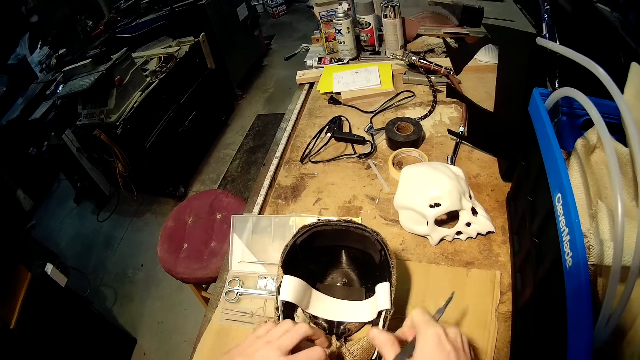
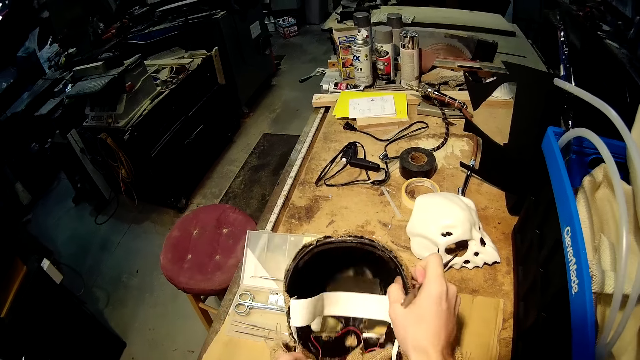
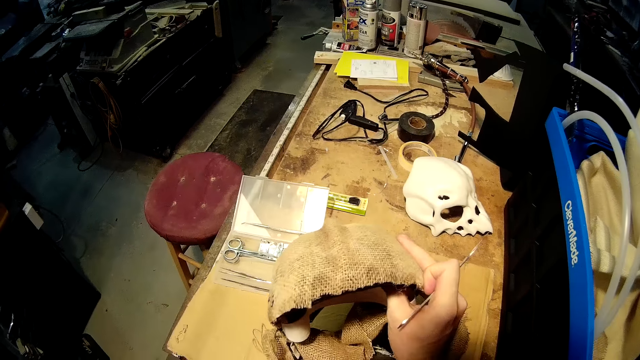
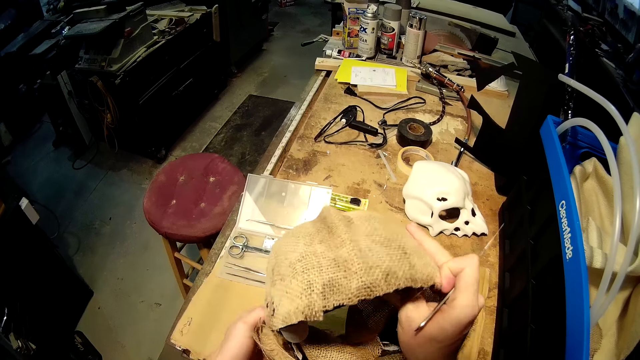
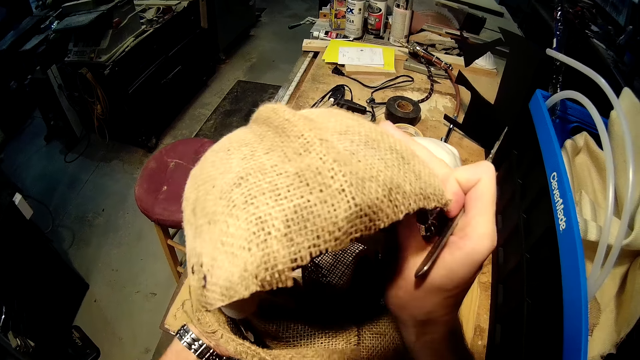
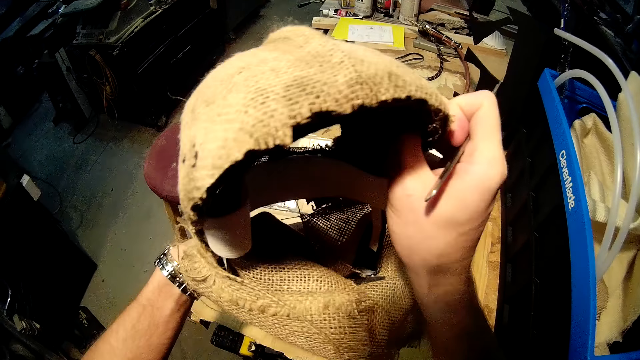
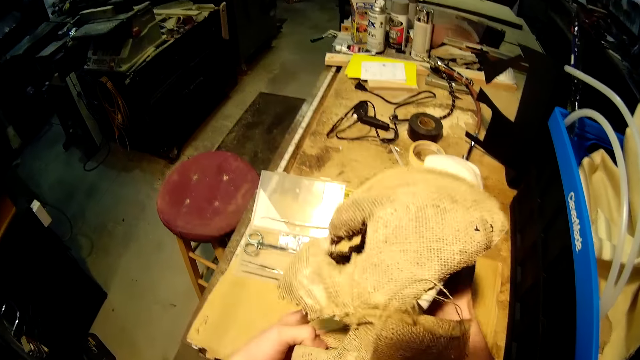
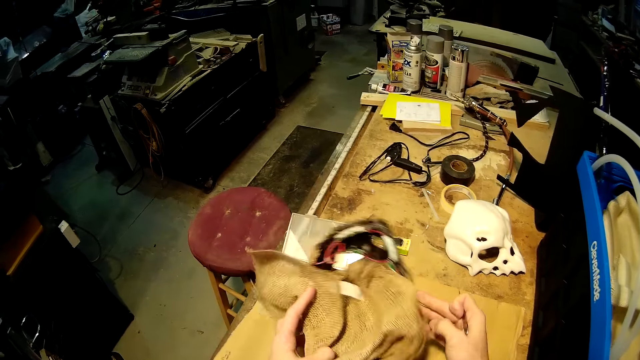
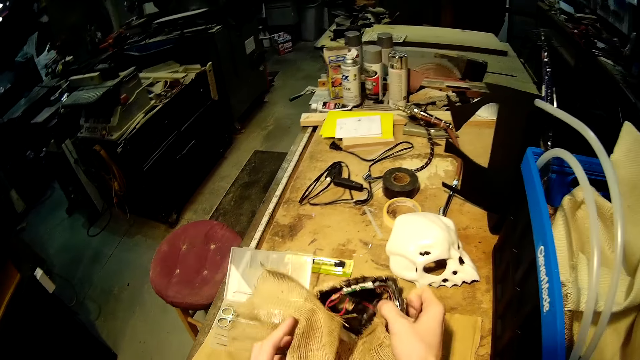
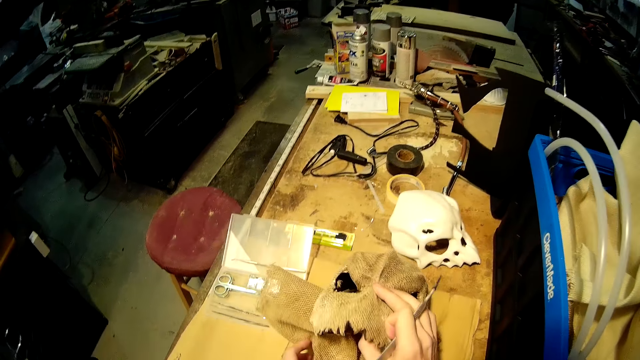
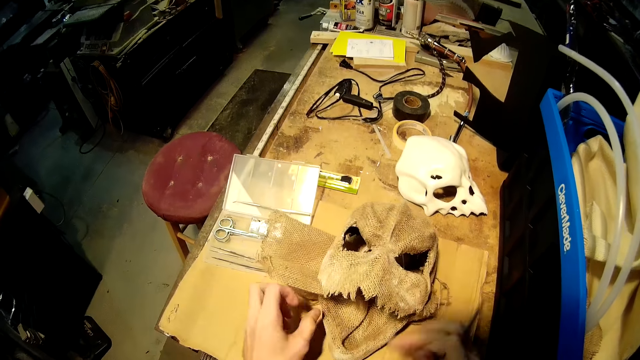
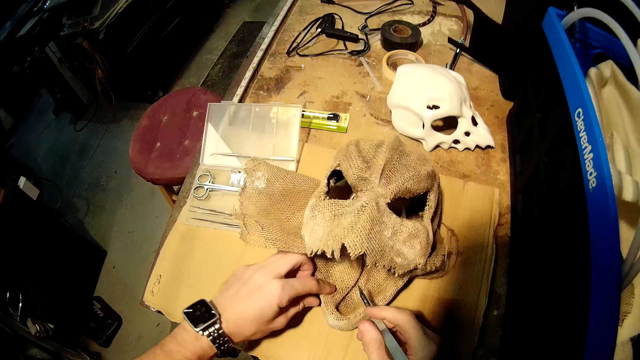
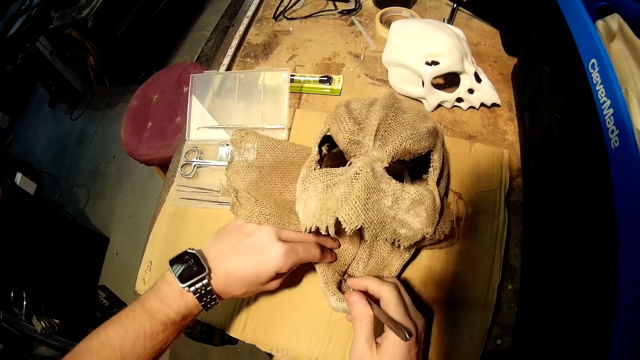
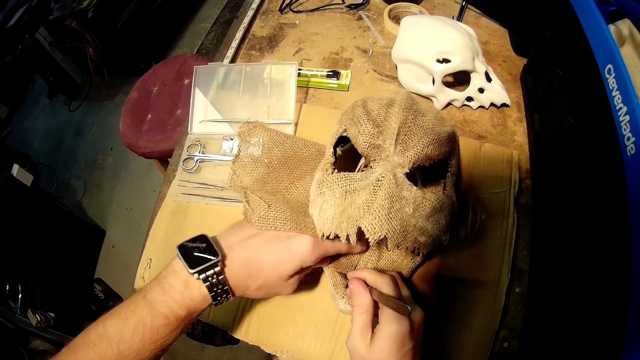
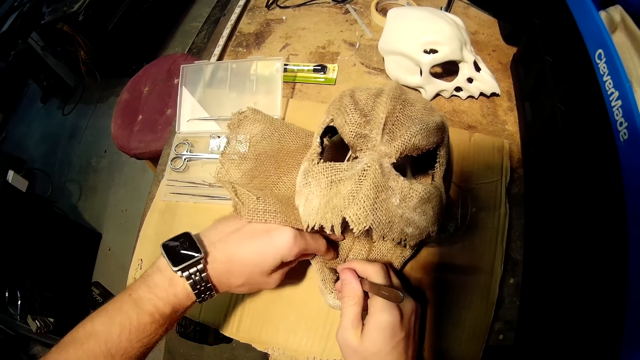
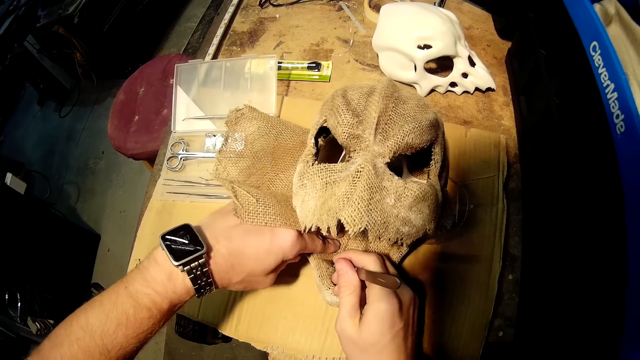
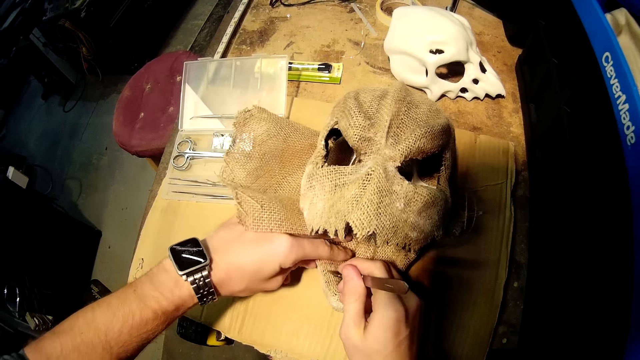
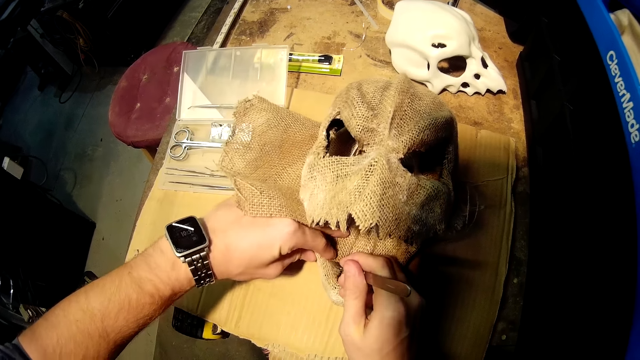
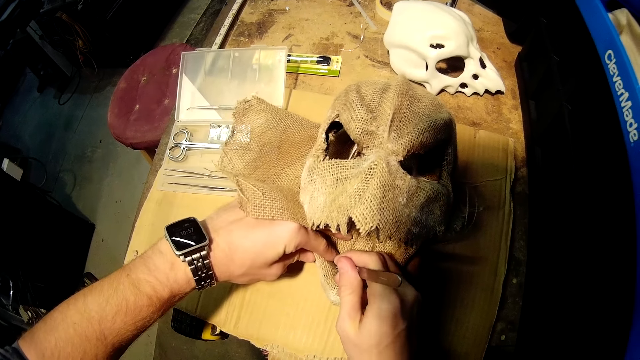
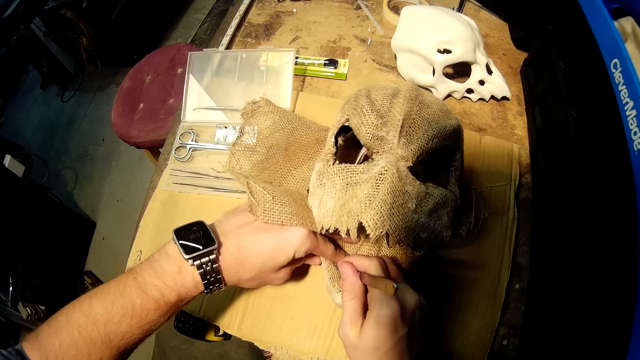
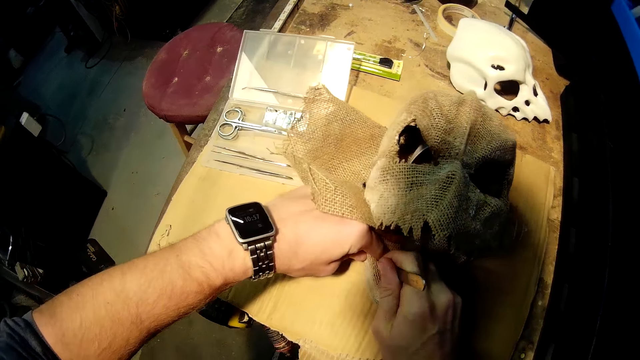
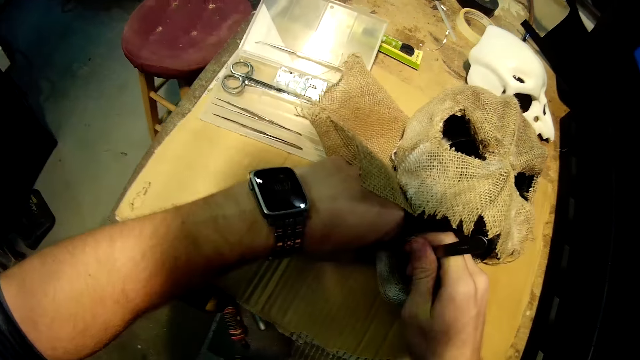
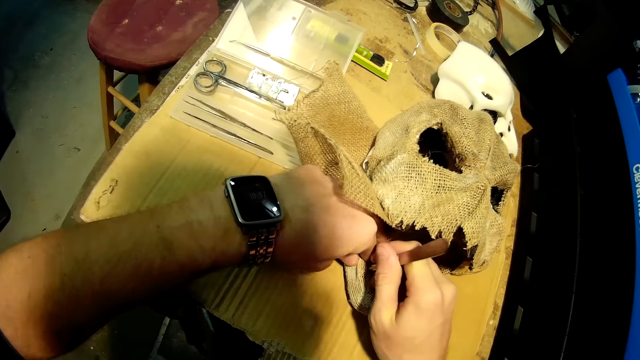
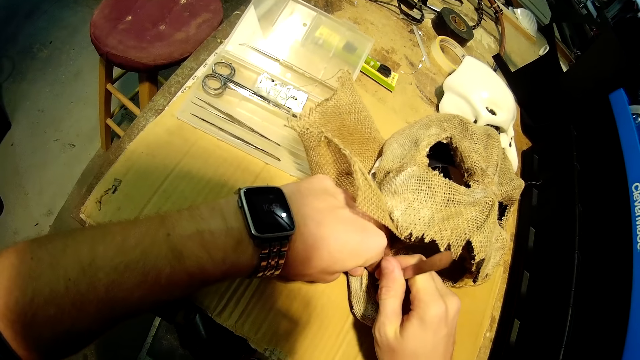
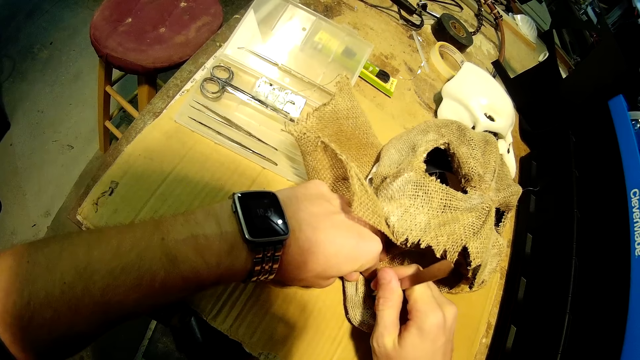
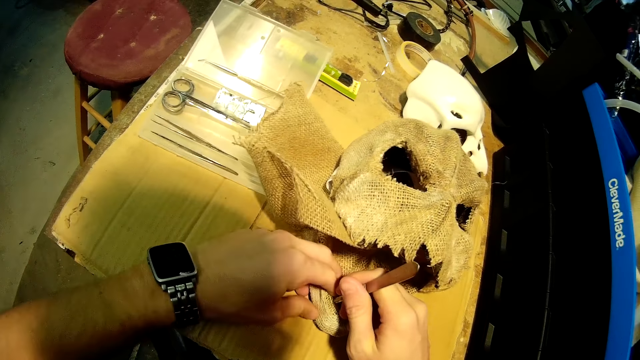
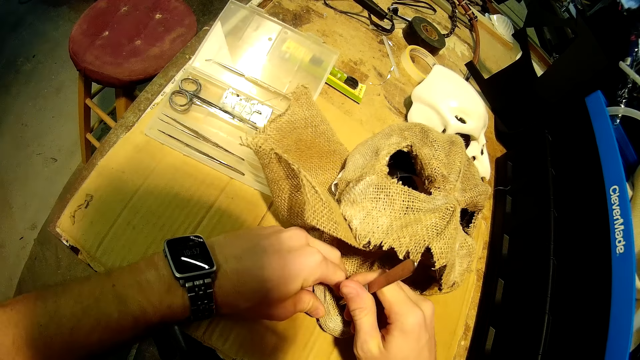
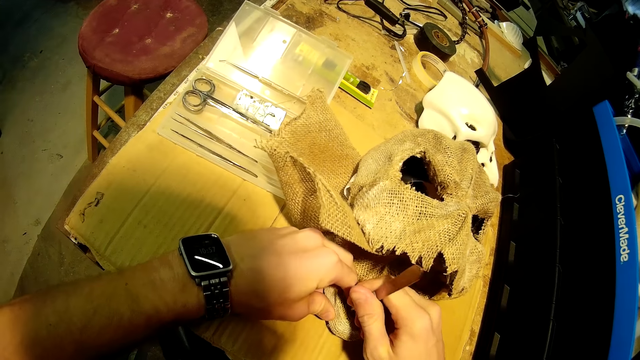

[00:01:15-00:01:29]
The camera wearer lifts the skull model from the table. He puts the skull model on the table and holds the skull model with his hand. He works on the bandit mask with the art cutter in his hand. He cuts the piece of cloth with a scalpel.

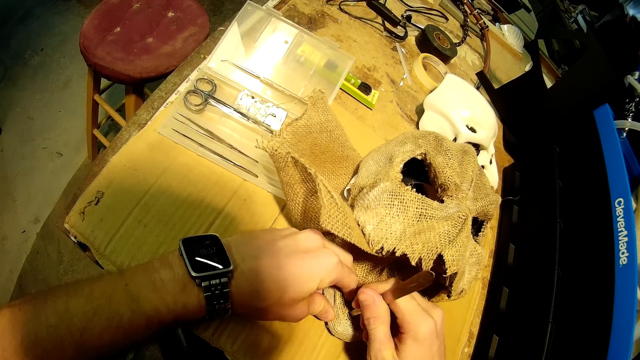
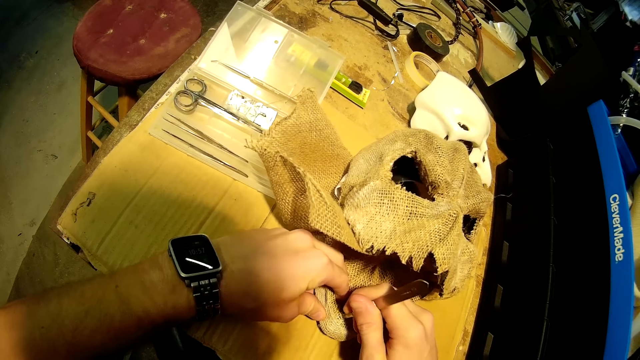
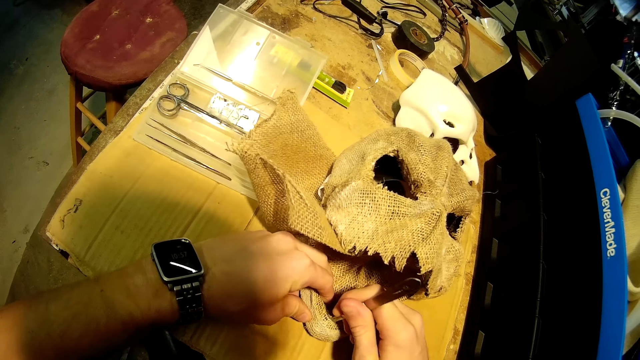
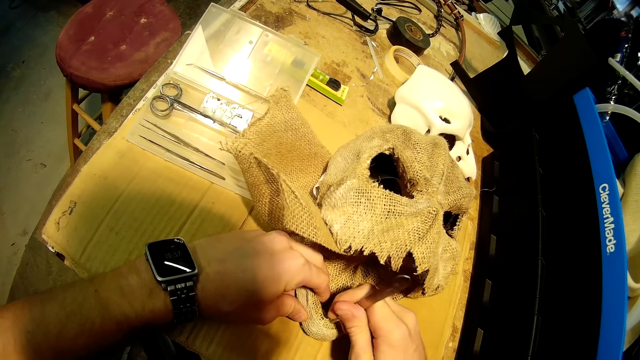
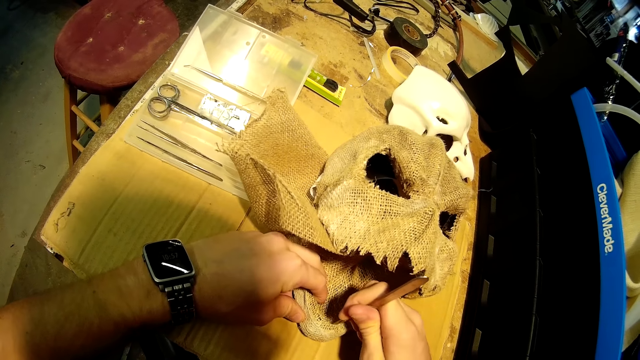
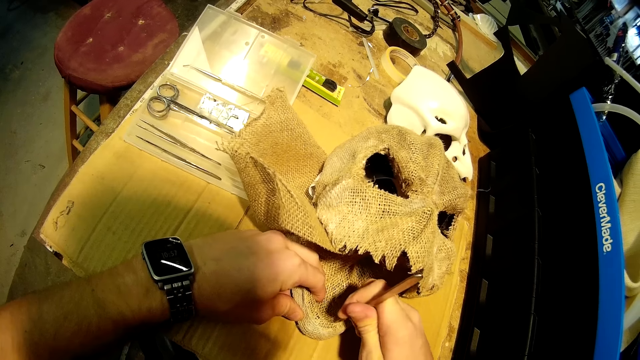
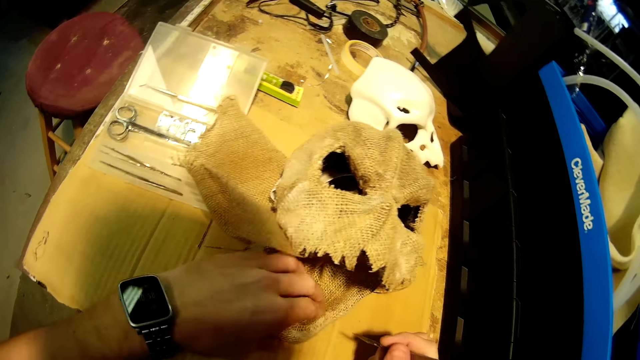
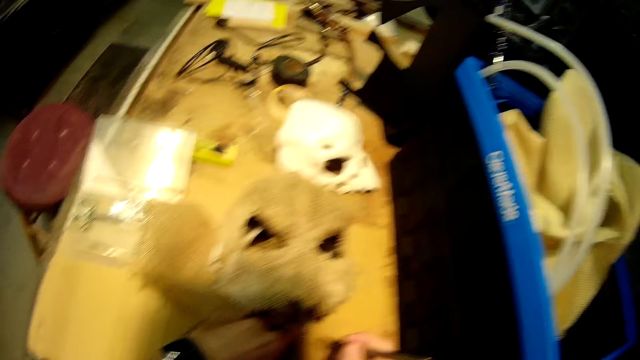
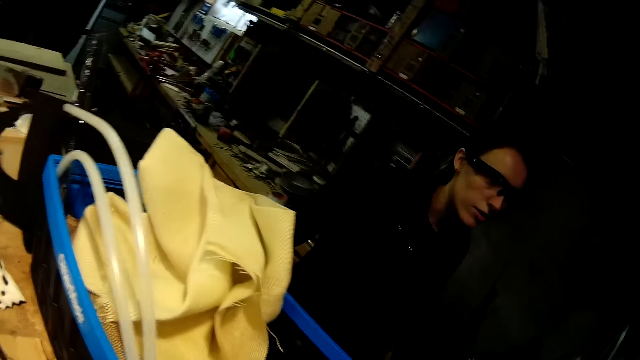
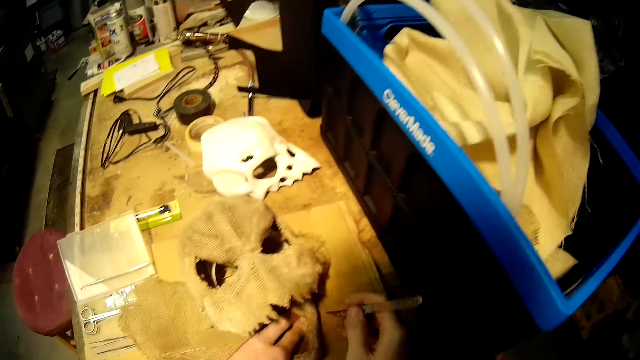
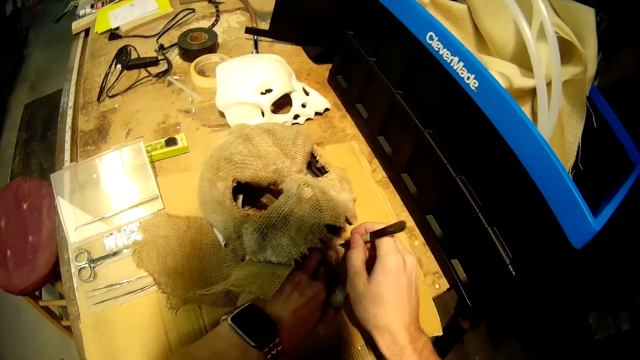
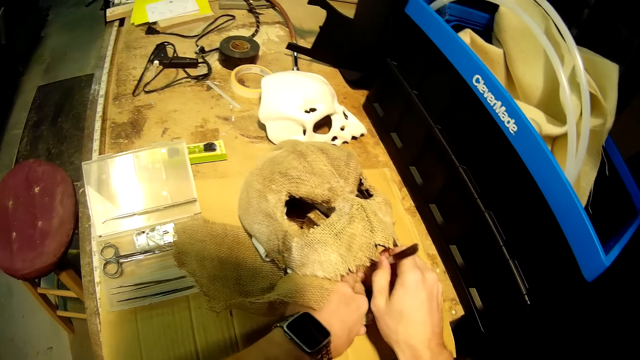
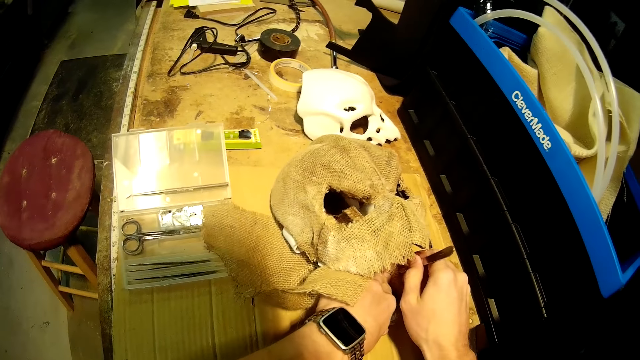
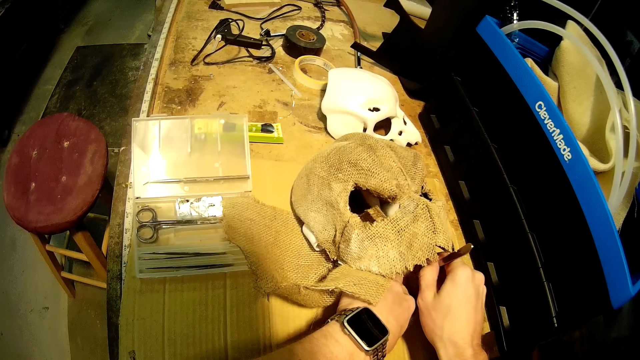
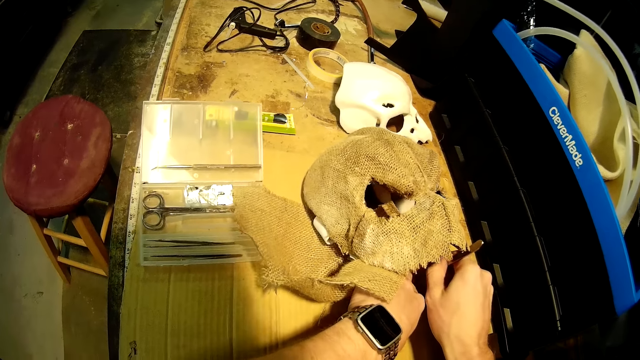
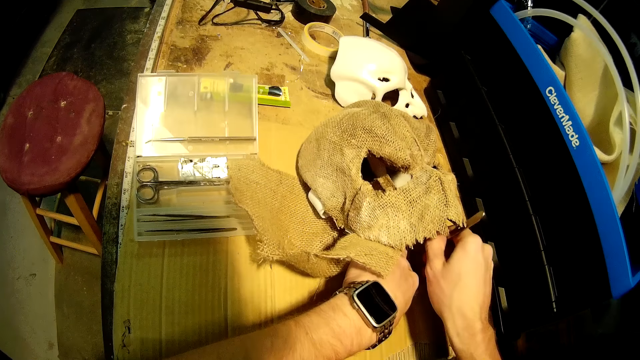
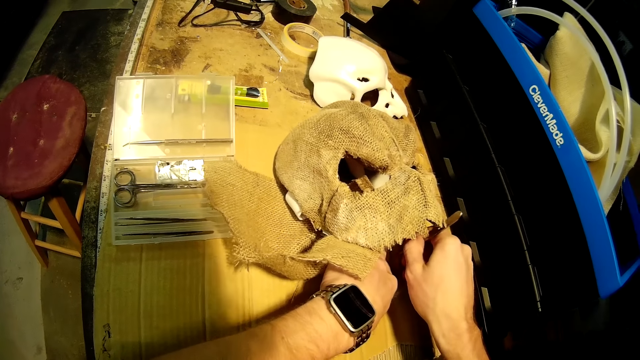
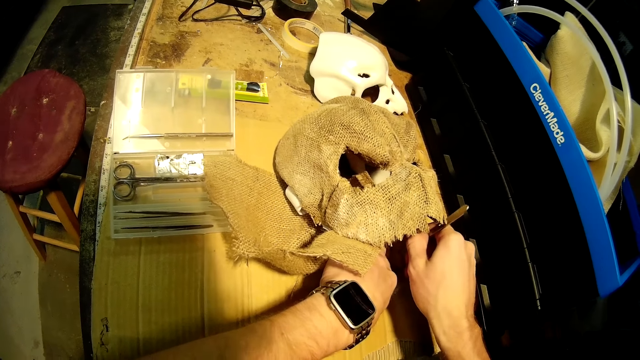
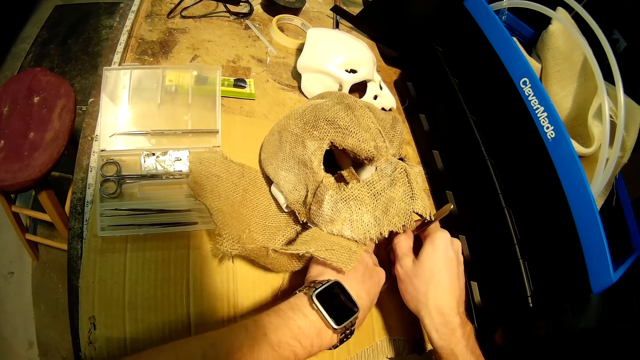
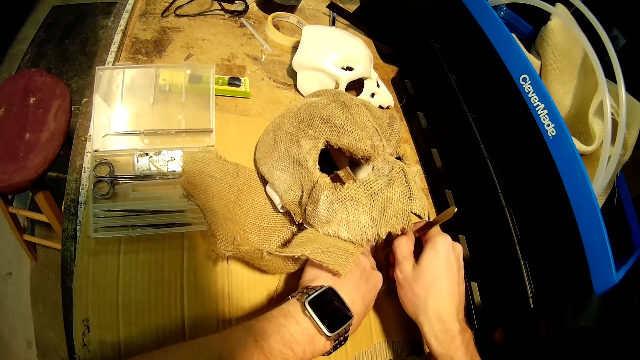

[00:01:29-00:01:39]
A woman walks around the workshop. The camera wearer cuts the piece of cloth with a scalpel. They talk to the woman.
